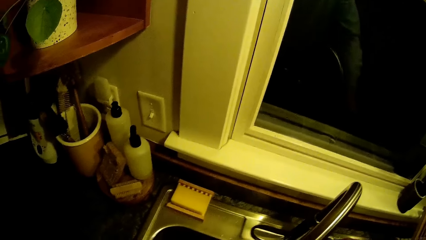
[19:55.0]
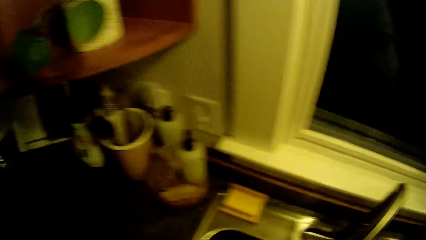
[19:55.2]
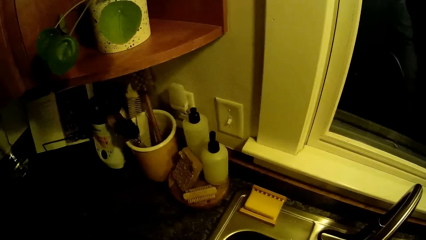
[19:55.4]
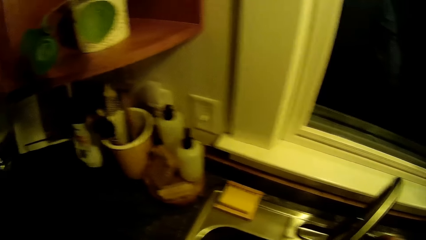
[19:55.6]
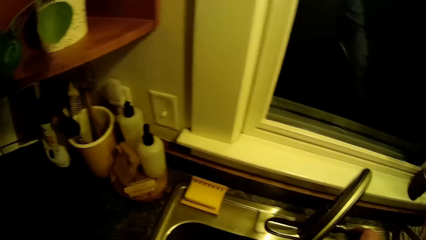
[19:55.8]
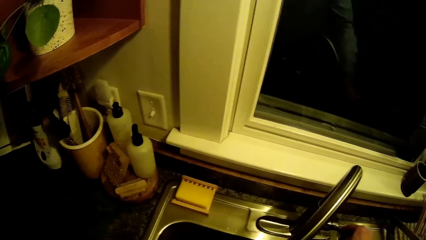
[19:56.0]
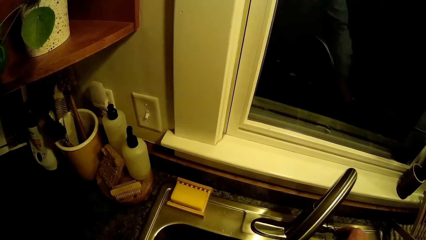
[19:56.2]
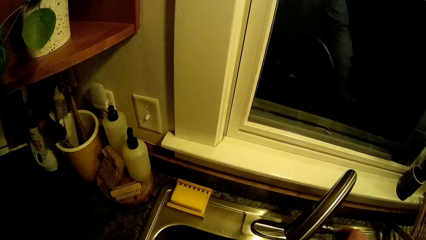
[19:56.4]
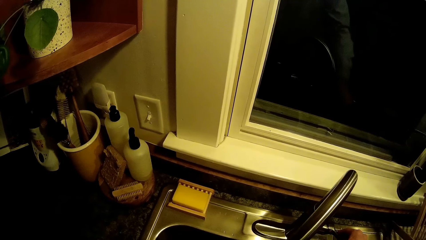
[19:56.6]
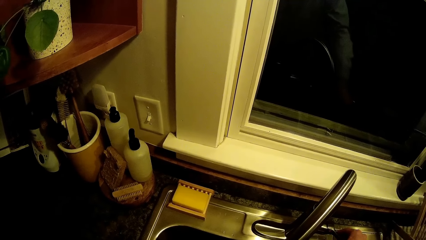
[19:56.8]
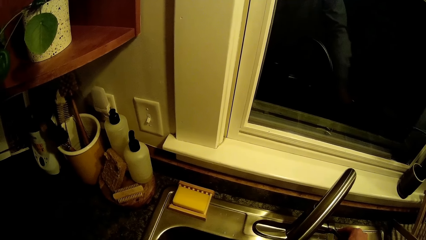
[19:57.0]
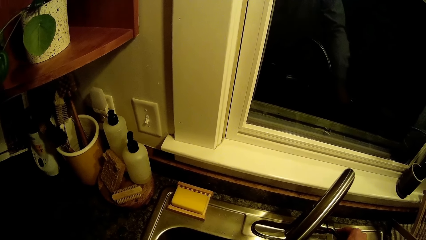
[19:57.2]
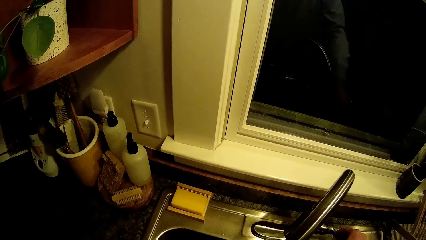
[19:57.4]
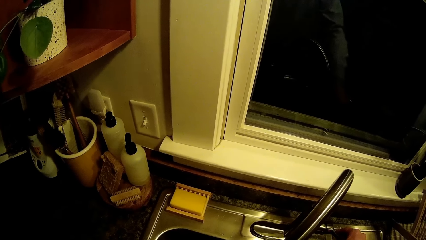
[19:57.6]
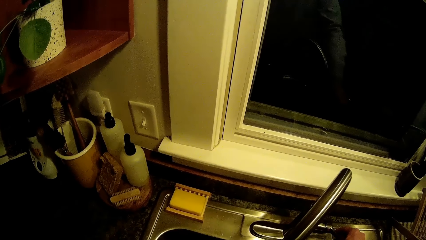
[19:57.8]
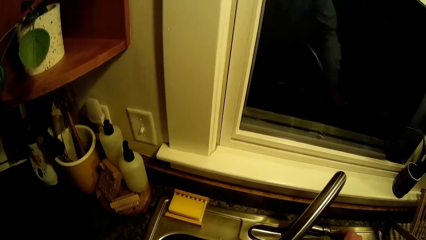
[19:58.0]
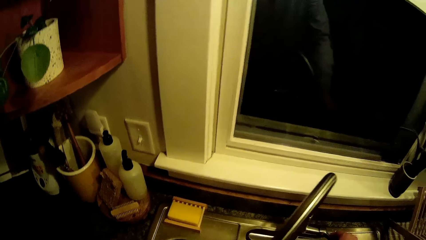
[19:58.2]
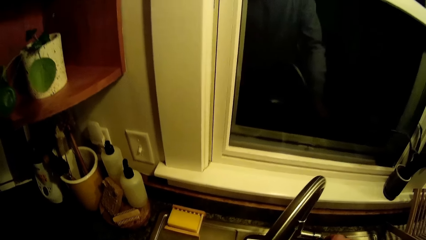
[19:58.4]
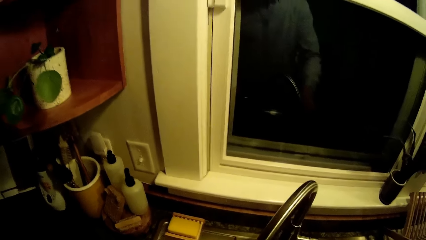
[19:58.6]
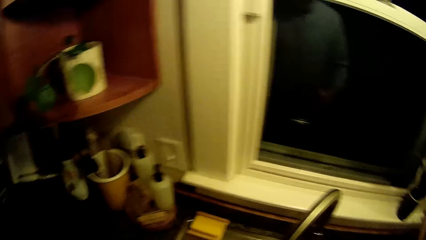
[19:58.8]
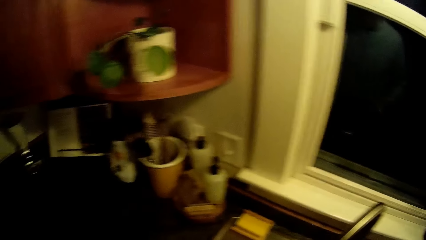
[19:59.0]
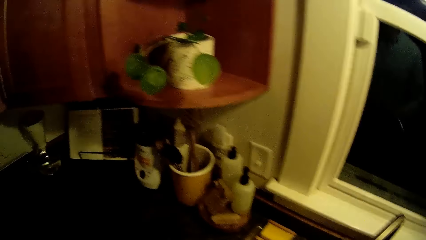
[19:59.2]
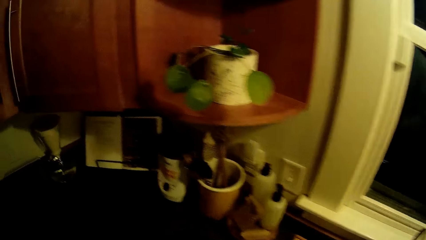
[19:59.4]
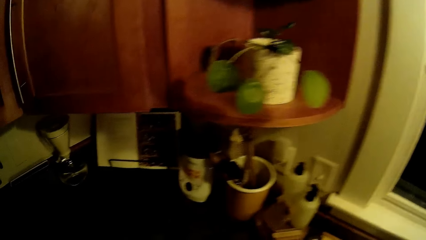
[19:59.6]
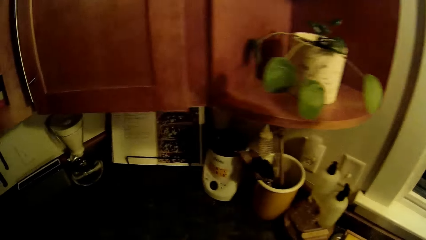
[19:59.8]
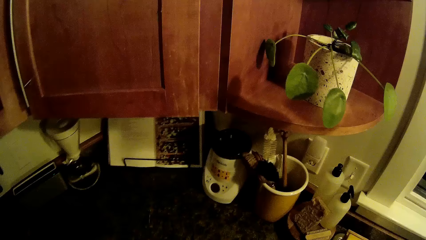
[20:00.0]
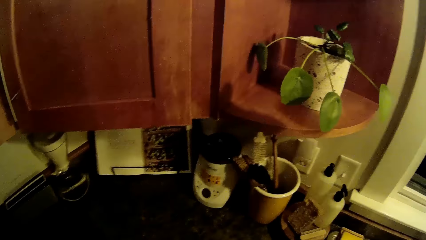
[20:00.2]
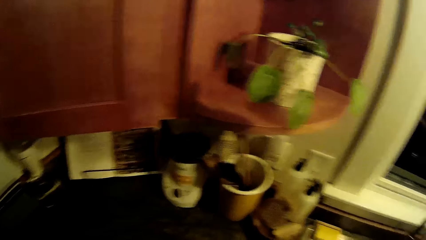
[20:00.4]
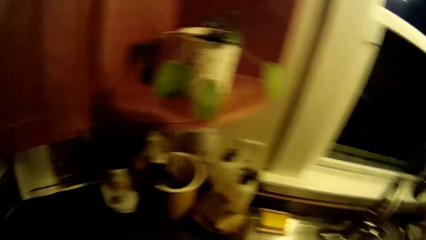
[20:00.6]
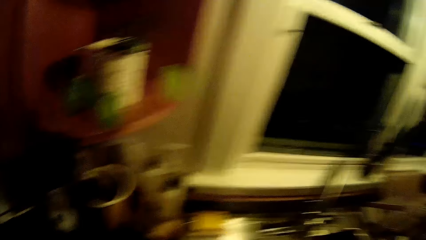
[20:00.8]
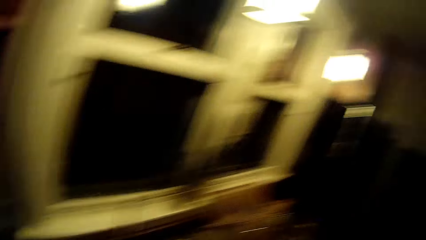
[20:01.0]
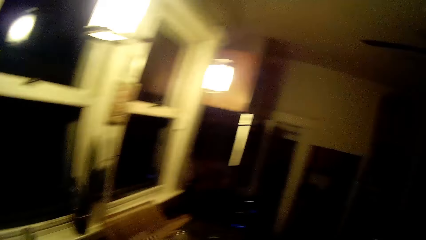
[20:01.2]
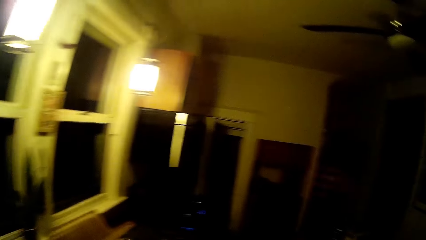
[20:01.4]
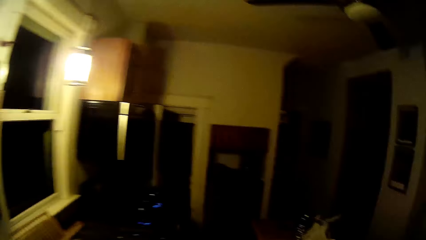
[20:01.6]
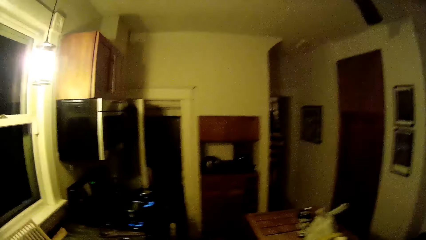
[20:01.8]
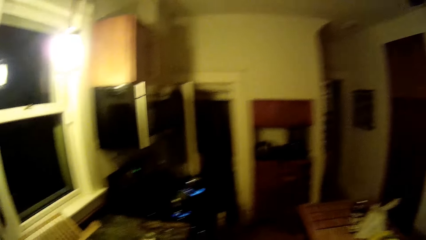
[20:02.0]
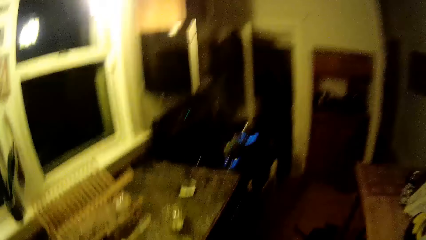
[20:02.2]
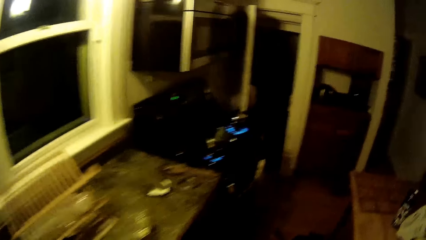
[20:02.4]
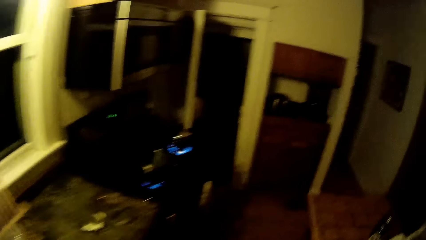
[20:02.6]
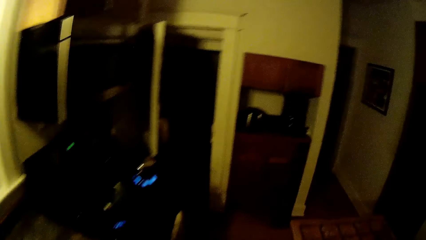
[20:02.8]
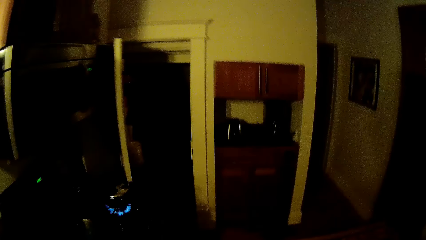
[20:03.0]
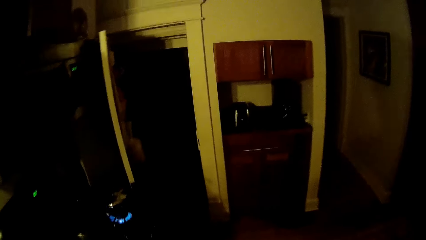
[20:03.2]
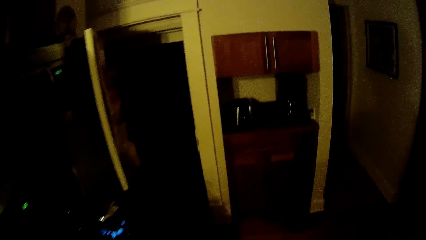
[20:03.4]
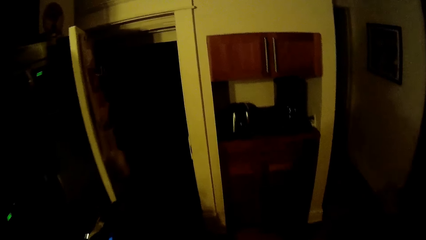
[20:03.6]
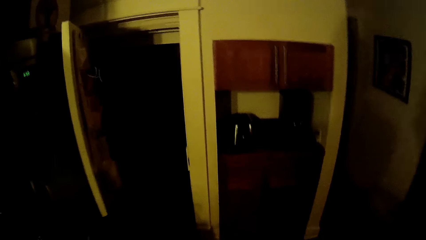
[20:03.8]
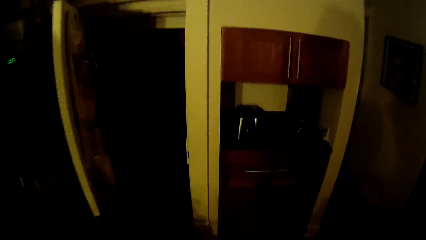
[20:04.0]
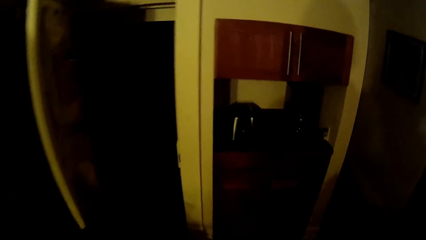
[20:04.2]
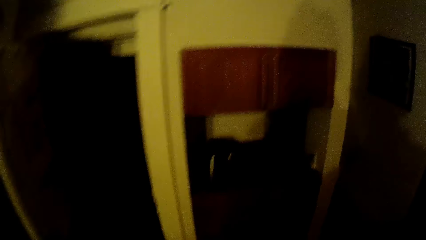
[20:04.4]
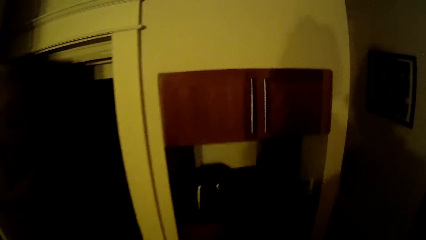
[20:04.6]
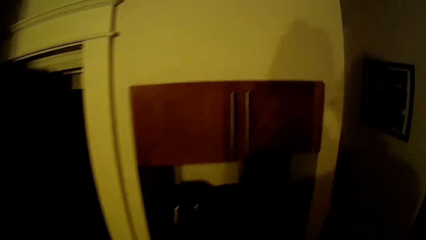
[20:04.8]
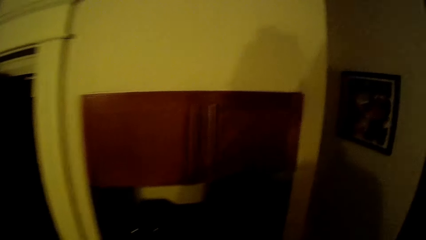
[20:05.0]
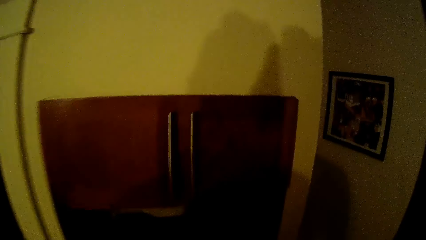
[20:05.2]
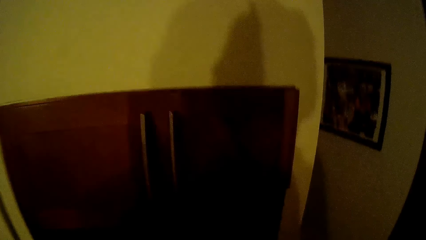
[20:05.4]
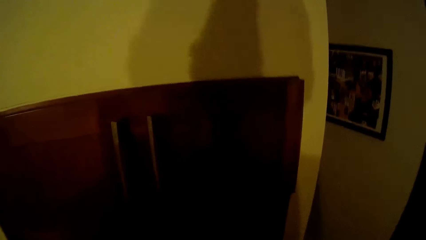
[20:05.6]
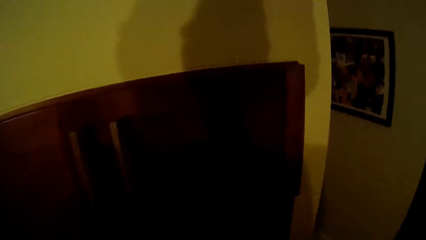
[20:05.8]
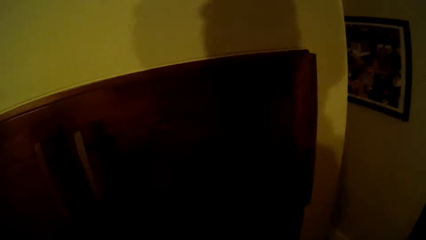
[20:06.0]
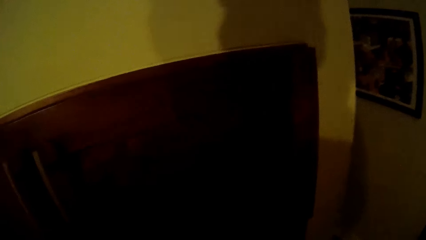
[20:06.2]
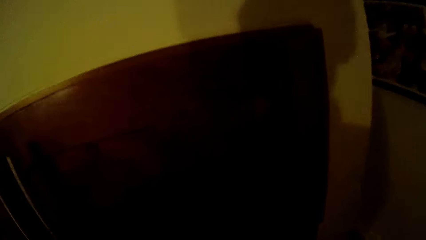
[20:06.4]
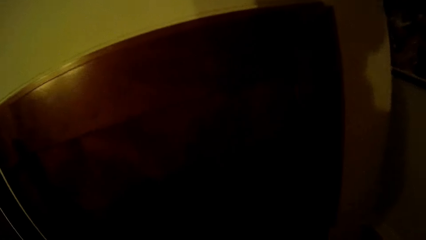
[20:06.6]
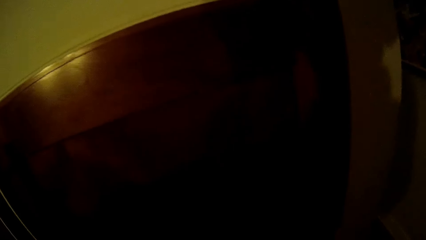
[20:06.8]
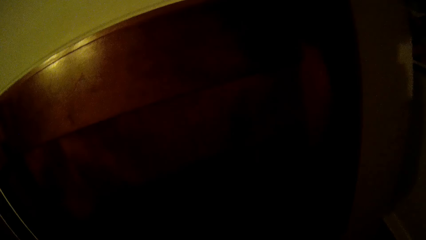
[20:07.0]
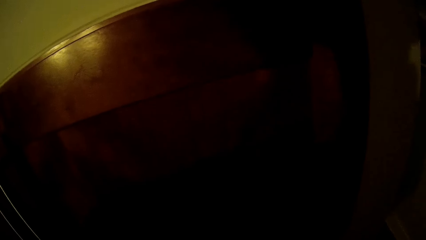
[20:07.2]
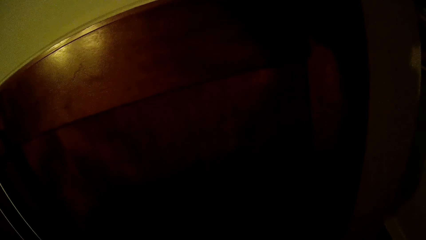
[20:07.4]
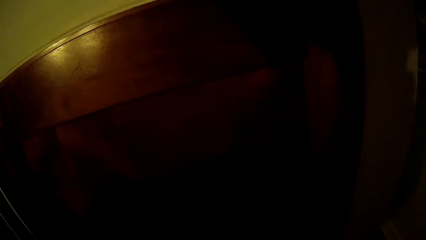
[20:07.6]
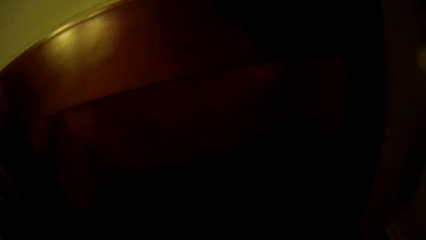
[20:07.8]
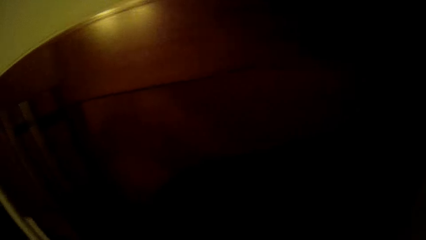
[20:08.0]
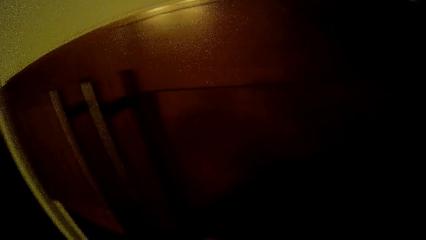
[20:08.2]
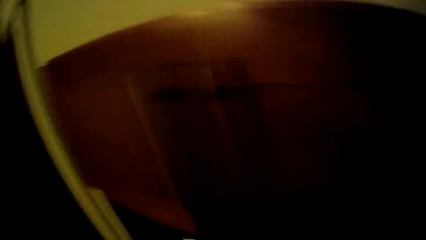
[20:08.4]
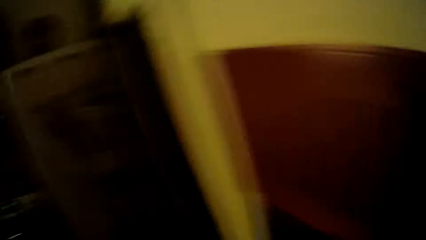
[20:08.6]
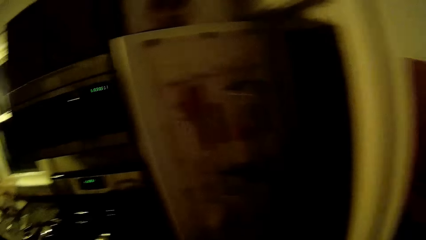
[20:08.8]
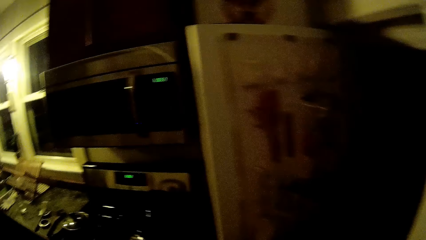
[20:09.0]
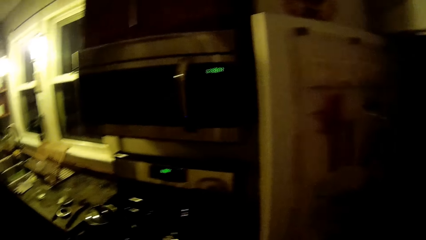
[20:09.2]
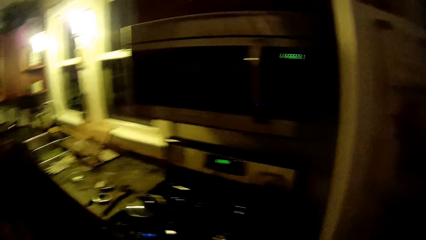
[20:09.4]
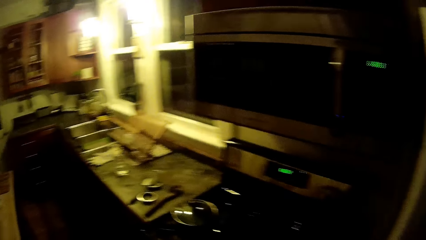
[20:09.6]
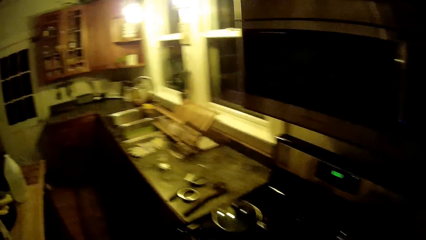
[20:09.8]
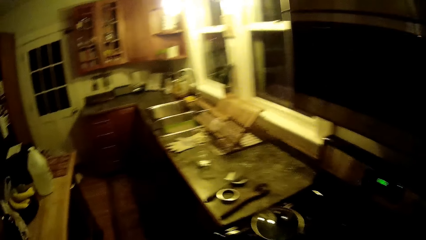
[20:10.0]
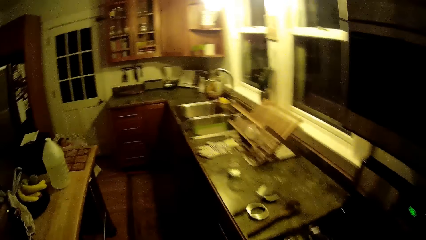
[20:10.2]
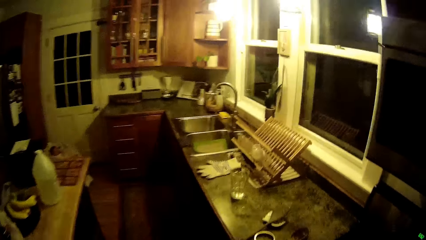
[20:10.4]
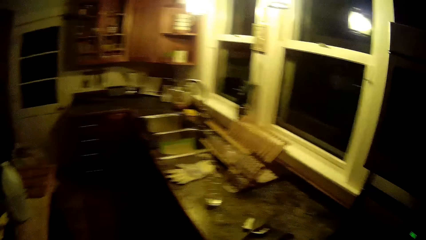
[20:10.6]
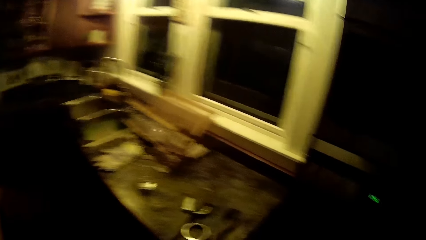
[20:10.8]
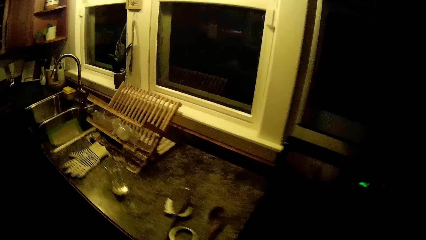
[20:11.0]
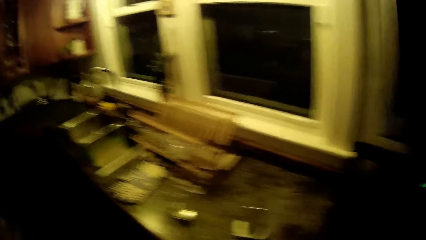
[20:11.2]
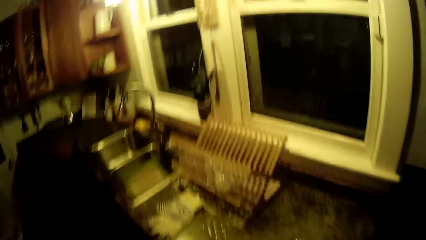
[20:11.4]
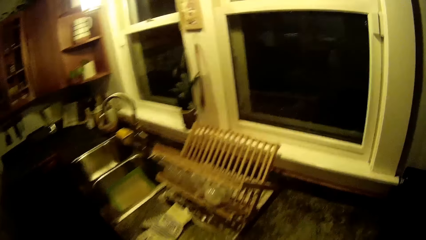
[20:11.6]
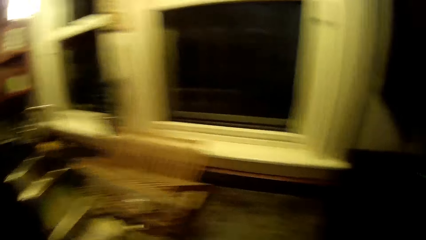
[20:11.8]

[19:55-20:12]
The camera wearer stares at the countertop. They walk towards the kitchen cupboard. They stare at the cabinet. They converse with a lady. They walk towards the cooker.
